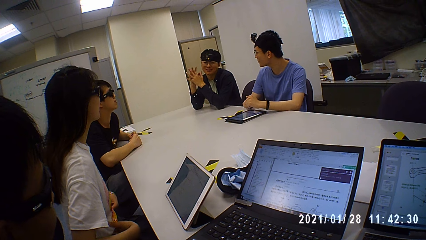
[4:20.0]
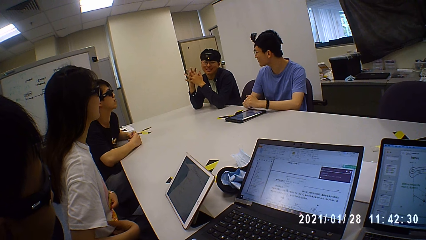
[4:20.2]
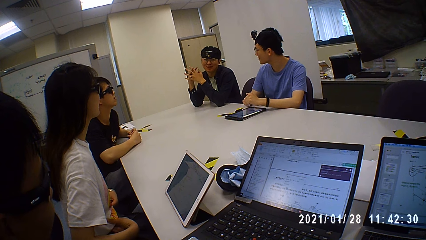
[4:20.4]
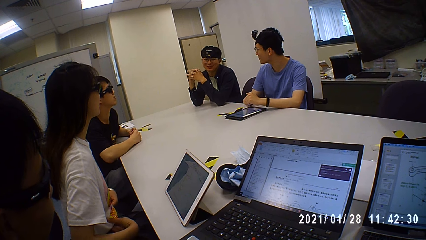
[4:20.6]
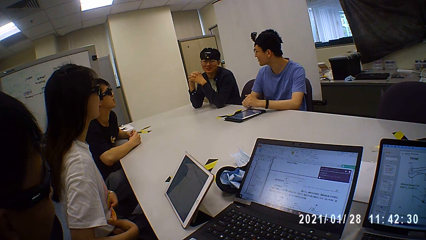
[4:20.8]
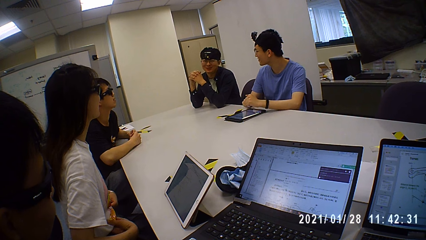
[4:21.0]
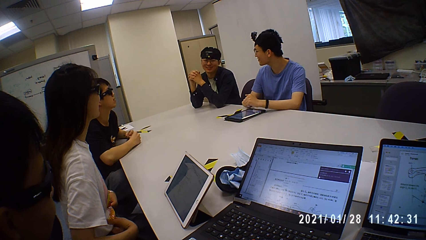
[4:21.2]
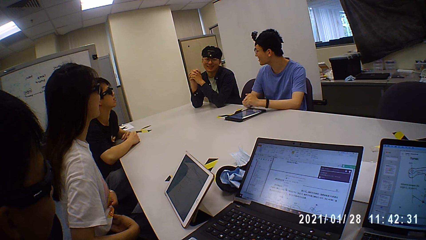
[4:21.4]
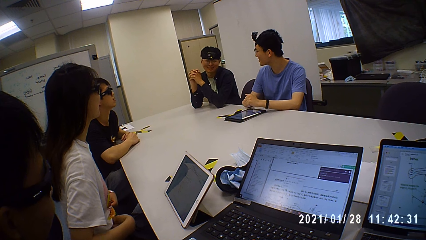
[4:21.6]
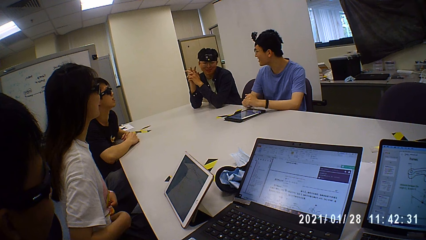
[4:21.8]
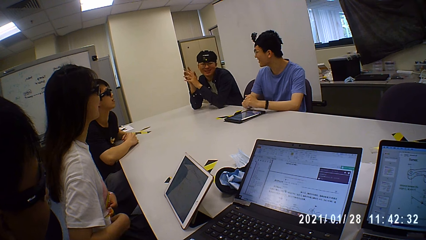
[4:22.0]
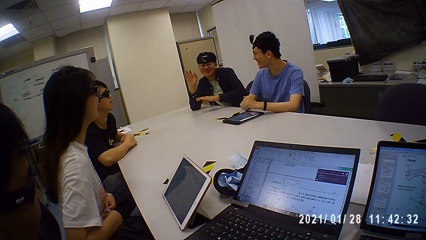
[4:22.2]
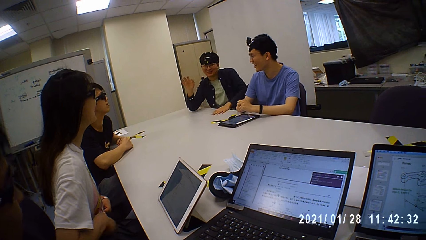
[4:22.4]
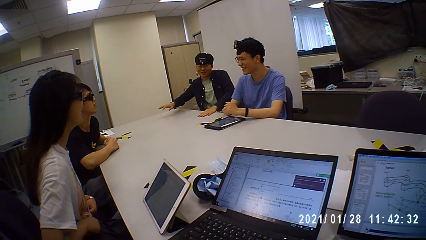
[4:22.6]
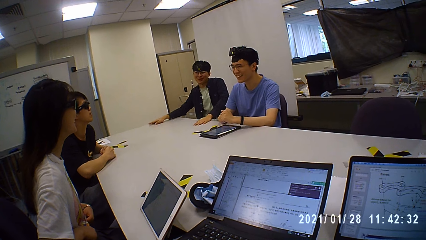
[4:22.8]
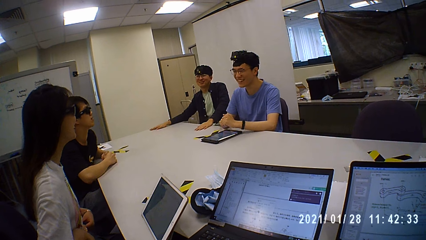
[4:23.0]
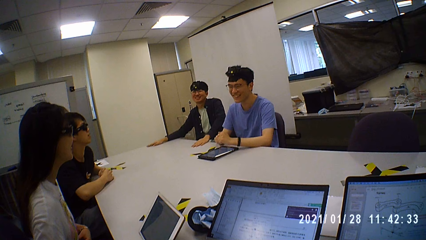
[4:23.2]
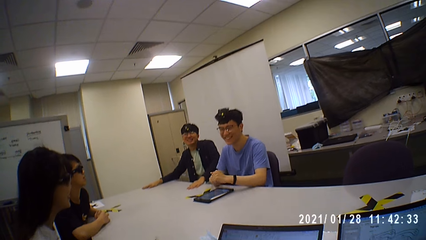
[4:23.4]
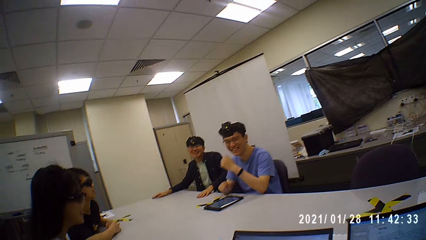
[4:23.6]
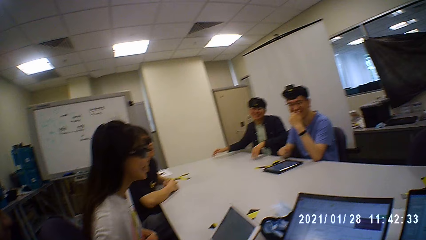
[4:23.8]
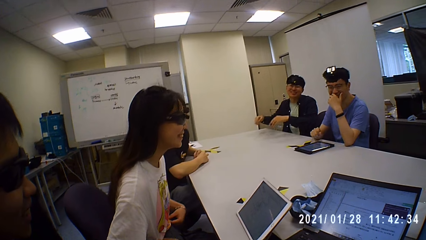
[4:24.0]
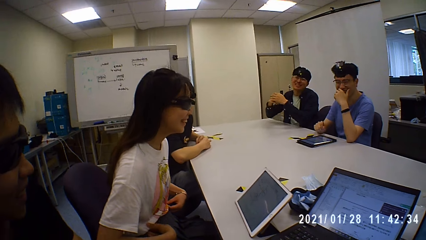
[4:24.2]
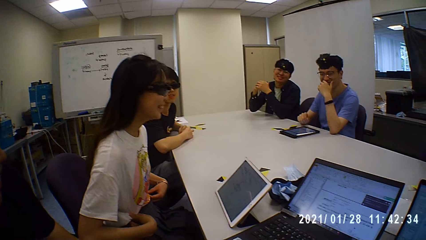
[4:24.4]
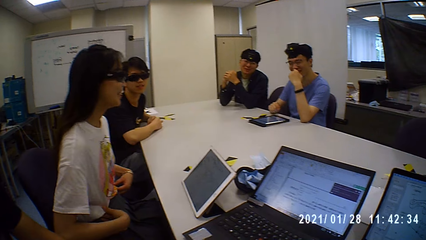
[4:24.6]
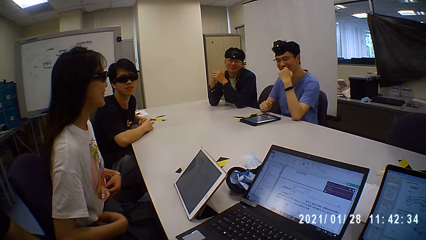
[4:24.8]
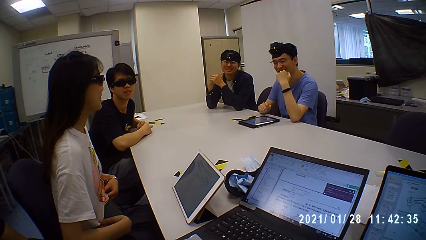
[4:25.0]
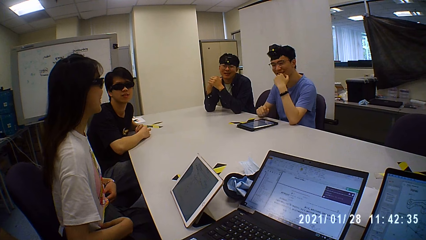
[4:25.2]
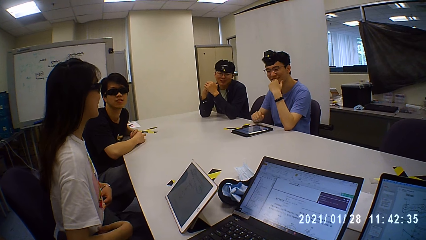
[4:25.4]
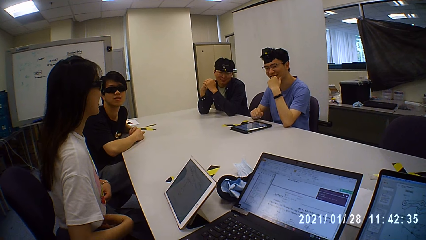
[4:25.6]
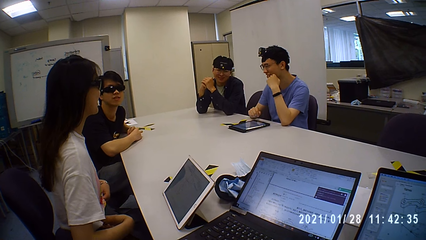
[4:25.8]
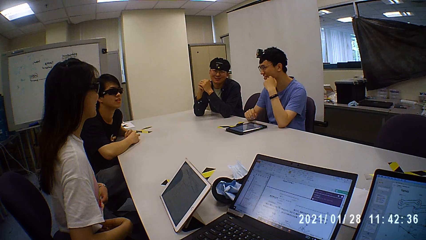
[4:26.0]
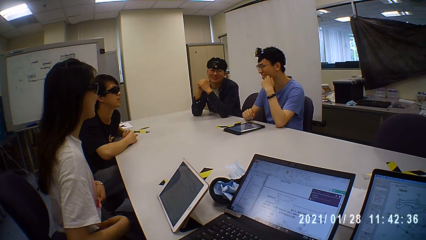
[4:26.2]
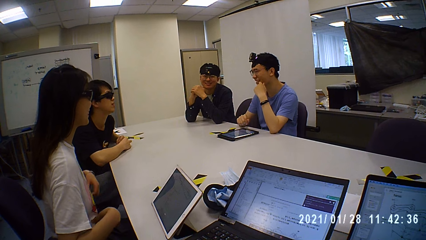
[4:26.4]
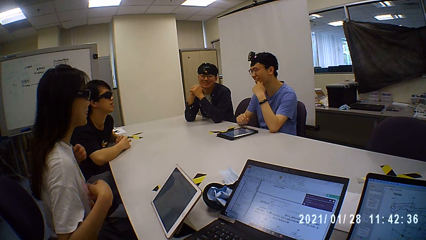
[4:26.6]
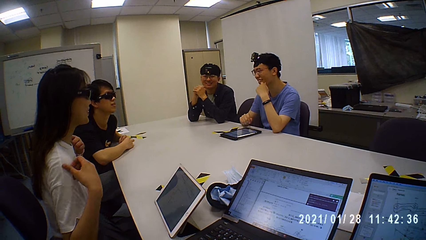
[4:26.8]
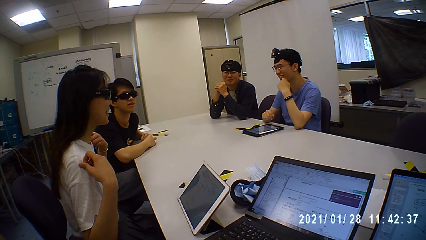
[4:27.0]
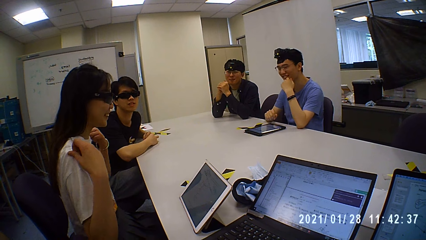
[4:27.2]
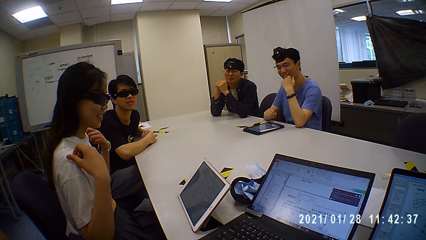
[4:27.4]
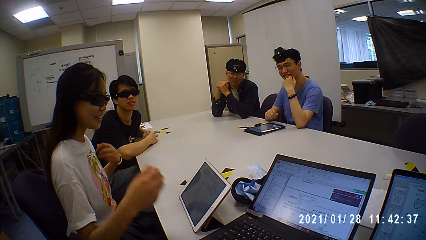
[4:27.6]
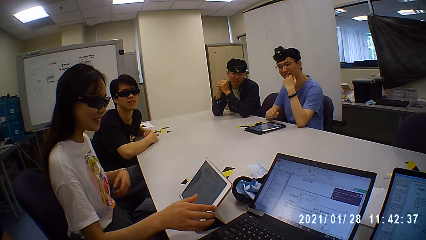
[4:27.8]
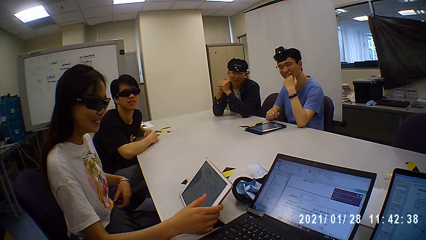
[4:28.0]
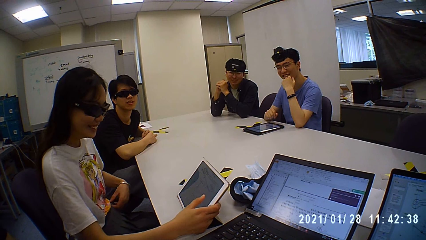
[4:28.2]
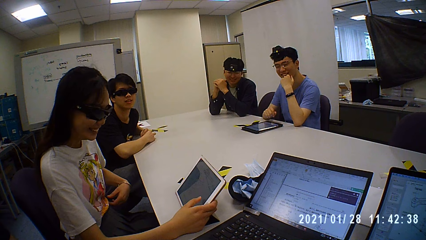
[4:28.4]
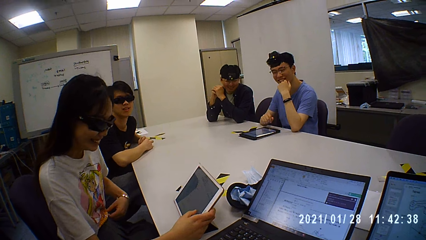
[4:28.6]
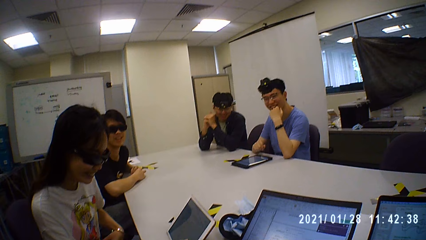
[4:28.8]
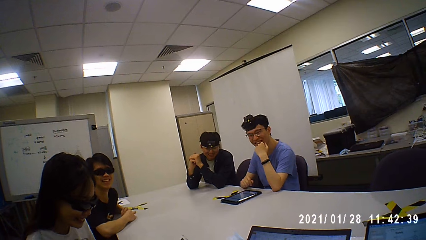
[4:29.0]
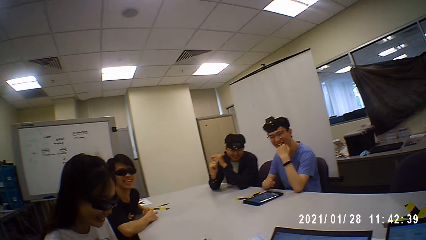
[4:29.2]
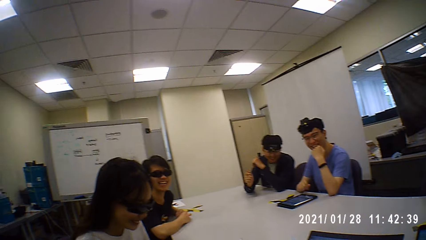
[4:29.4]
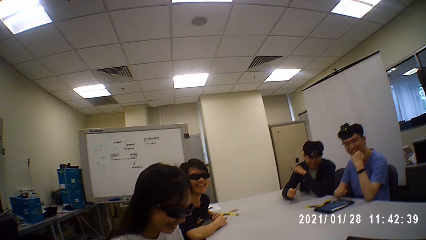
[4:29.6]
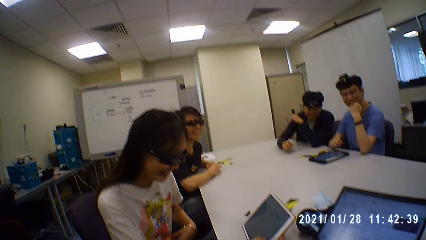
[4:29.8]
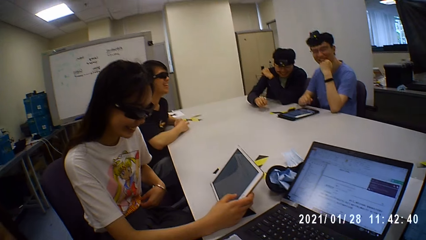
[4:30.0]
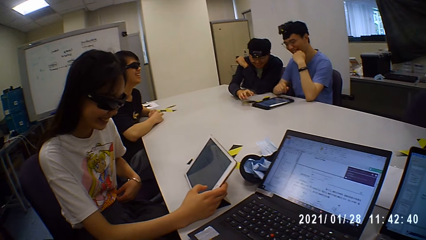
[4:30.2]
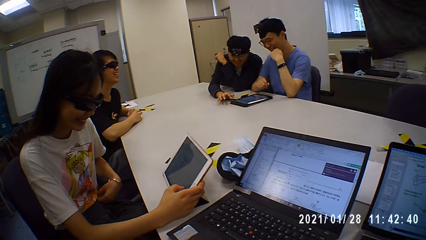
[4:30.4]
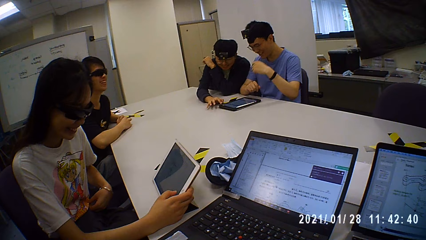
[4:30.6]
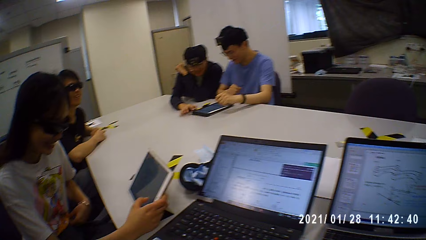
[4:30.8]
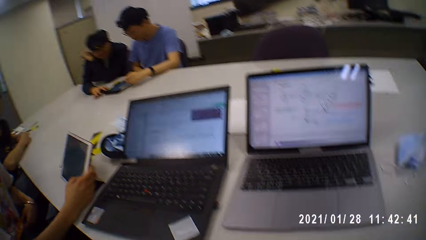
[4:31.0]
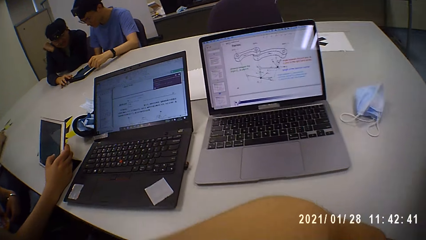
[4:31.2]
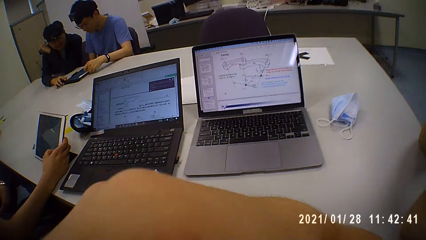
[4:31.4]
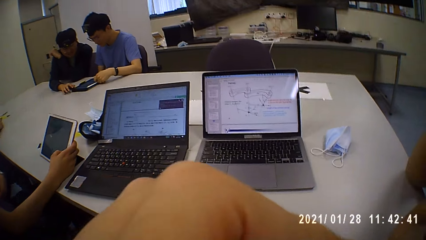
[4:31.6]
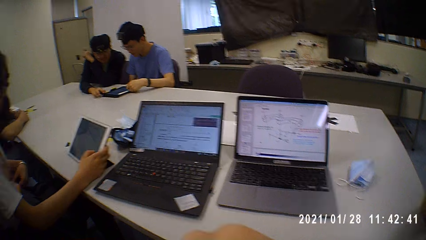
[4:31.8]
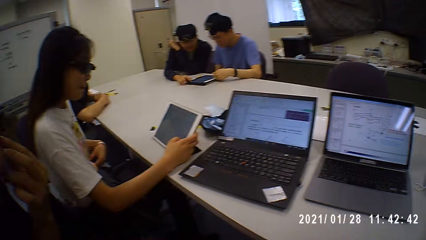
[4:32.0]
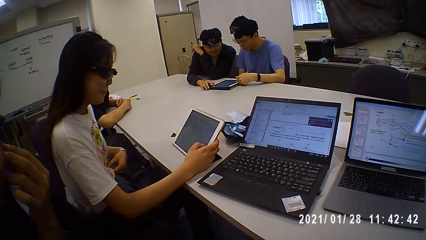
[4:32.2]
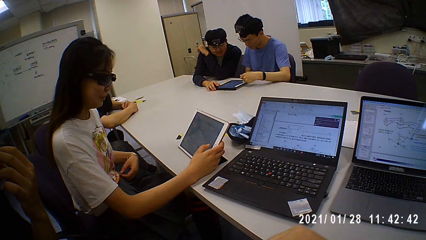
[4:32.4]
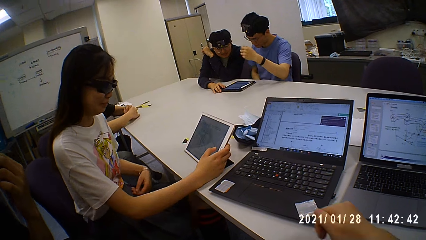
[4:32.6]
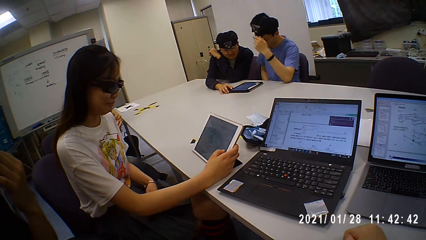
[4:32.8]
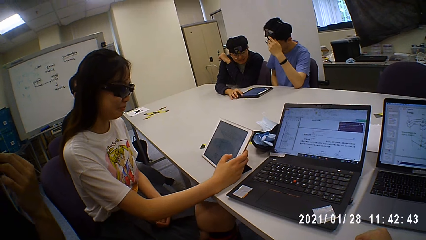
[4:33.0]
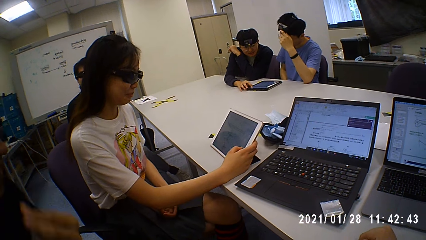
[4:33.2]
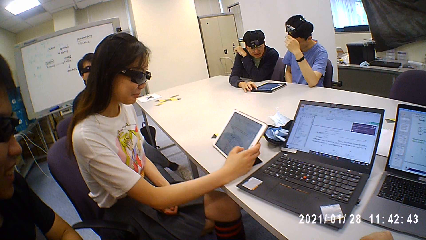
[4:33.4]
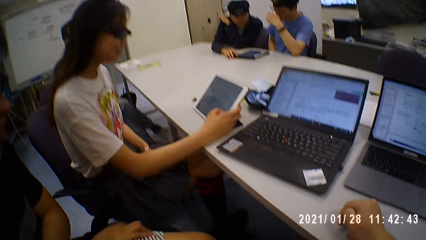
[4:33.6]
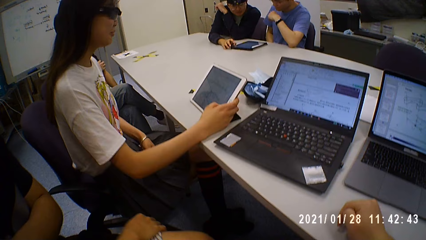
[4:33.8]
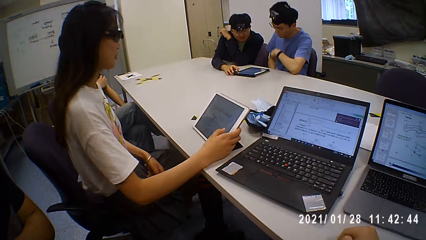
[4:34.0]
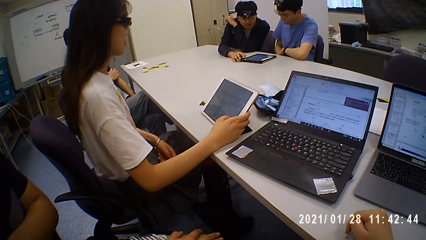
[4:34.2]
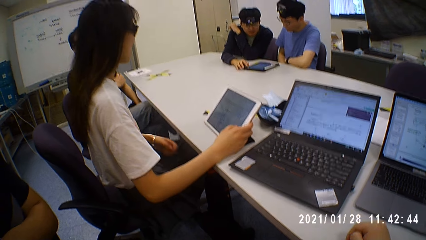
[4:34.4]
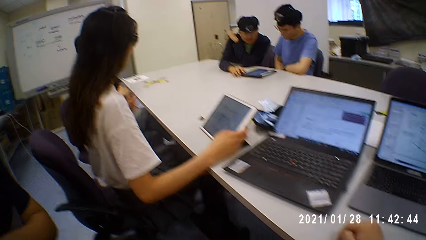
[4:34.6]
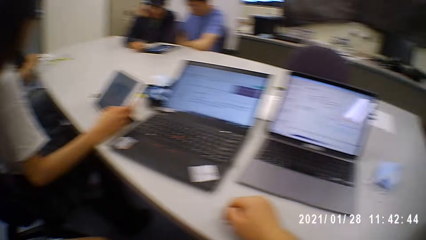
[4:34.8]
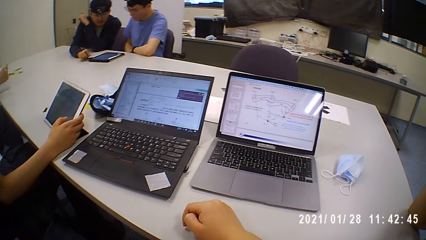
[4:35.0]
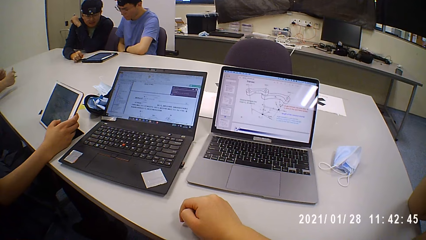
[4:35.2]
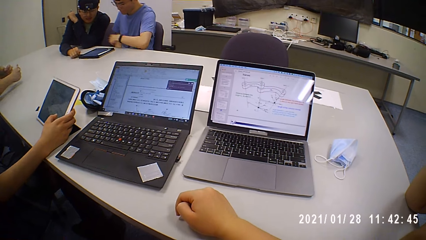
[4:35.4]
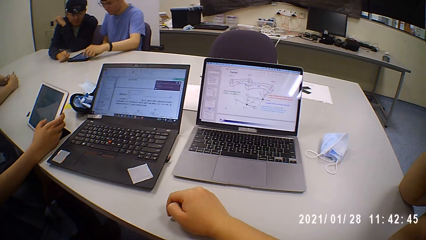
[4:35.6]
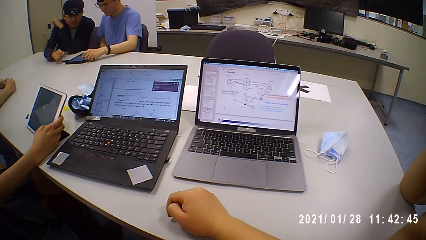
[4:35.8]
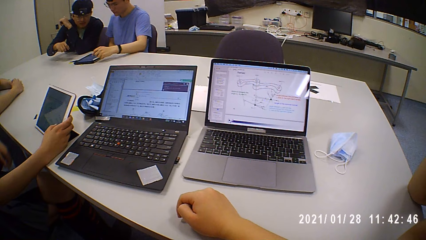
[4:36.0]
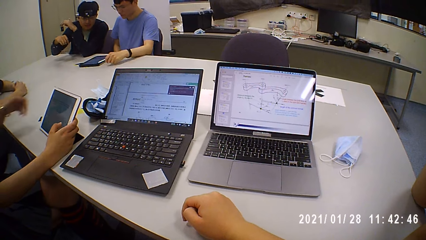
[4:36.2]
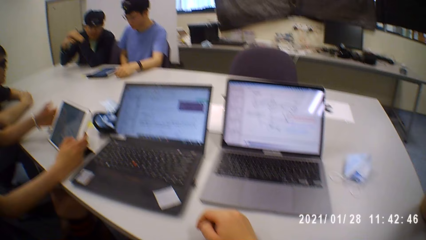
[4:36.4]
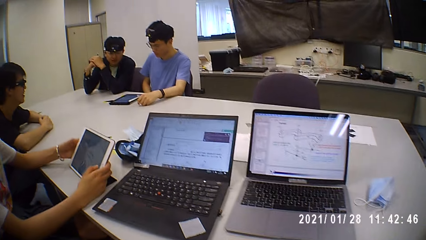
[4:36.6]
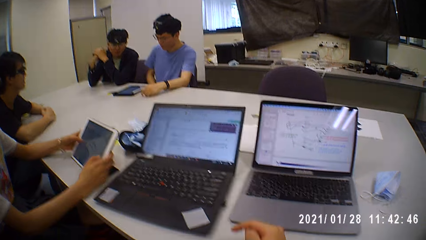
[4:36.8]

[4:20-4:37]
A man touches the table. A person touches the chin. A woman adjusts the t-shirt. The woman talks to the man. The camera wearer laughs. The woman looks at the tablet and touches the tablet. The woman grabs the tablet. The woman laughs. Another person laughs. The man touches the tablet. The camera wearer looks at the laptop. The first person touches the forehead. Another man talks to the woman. The camera wearer looks at the laptop.
